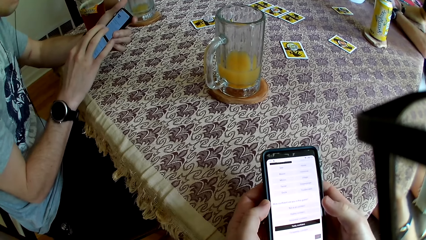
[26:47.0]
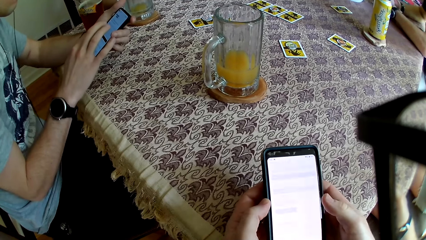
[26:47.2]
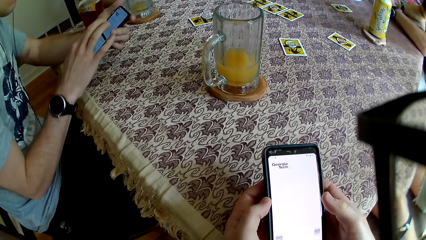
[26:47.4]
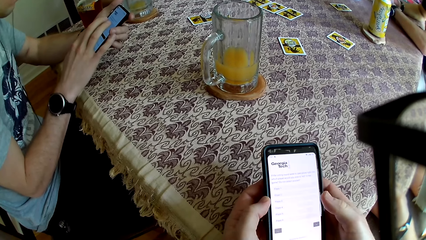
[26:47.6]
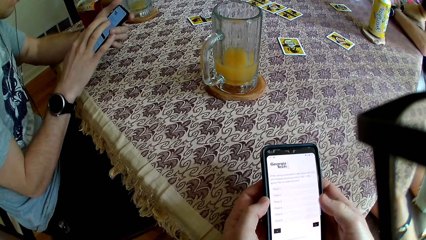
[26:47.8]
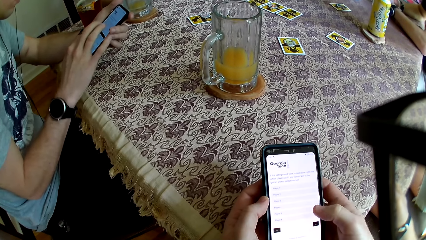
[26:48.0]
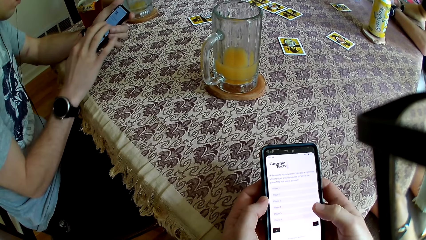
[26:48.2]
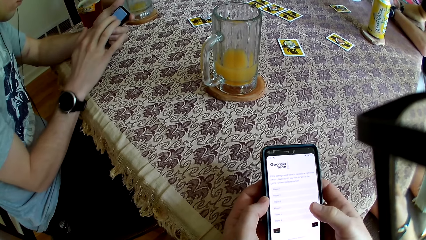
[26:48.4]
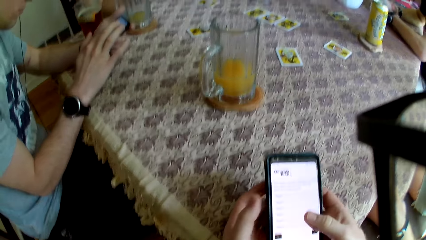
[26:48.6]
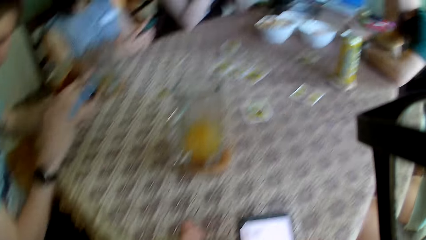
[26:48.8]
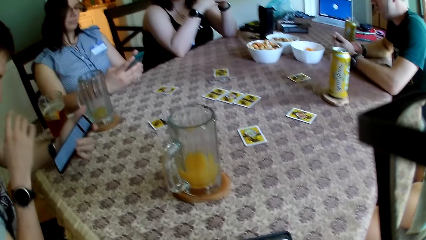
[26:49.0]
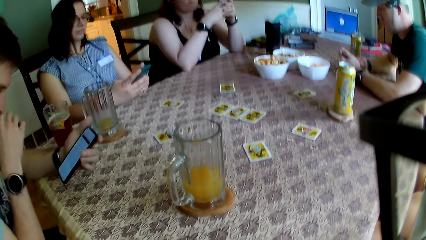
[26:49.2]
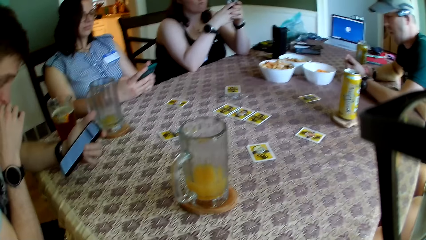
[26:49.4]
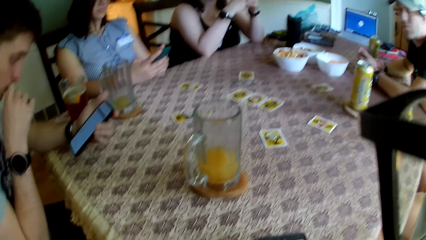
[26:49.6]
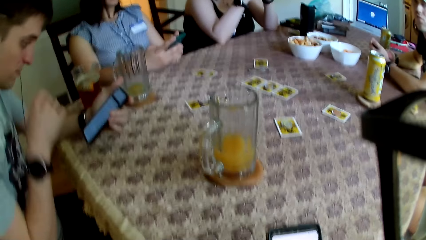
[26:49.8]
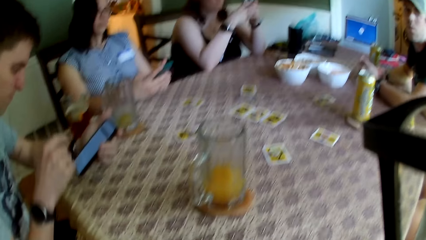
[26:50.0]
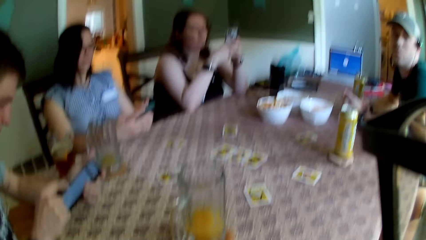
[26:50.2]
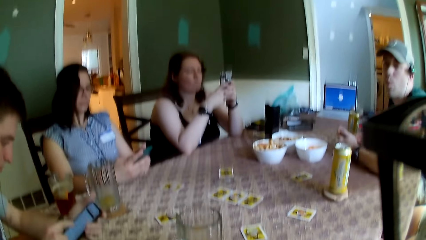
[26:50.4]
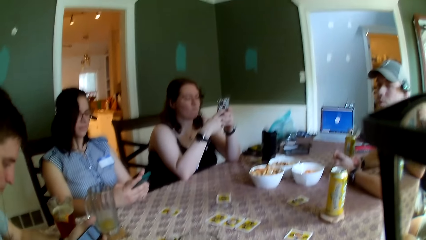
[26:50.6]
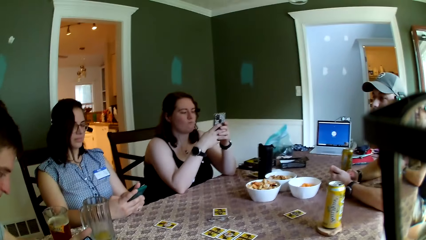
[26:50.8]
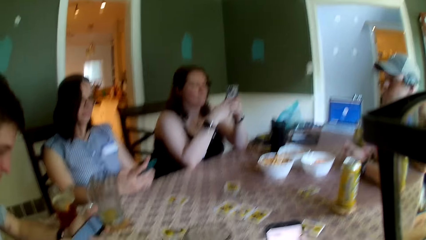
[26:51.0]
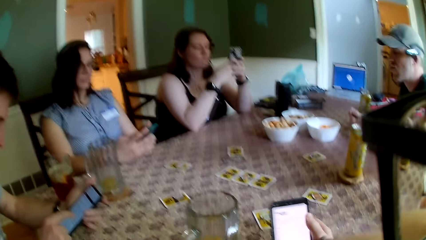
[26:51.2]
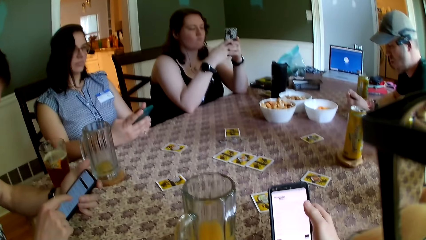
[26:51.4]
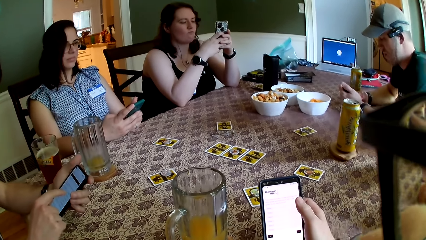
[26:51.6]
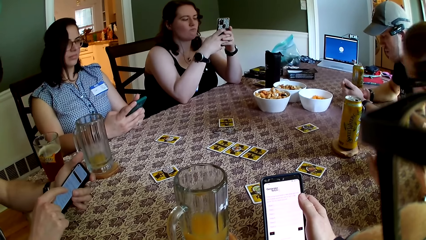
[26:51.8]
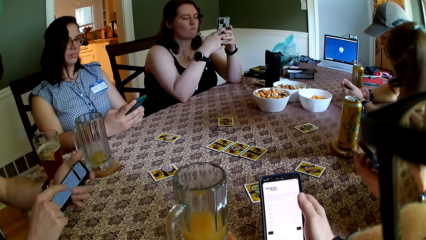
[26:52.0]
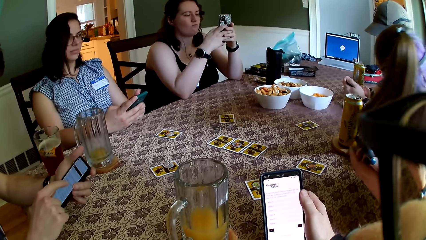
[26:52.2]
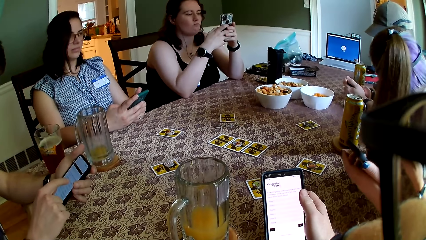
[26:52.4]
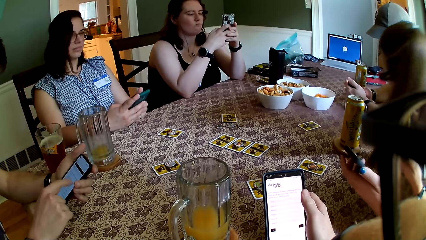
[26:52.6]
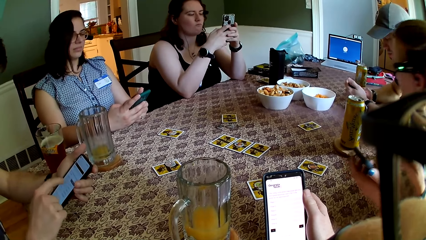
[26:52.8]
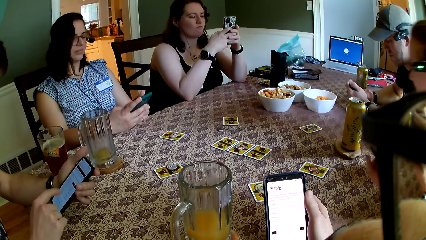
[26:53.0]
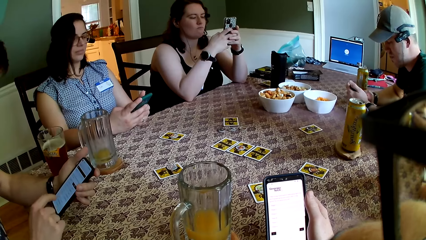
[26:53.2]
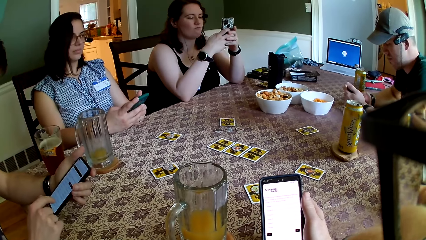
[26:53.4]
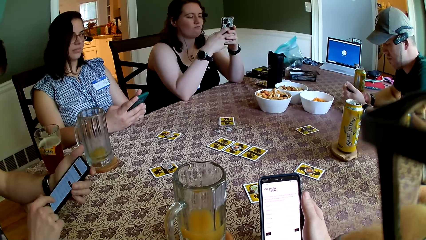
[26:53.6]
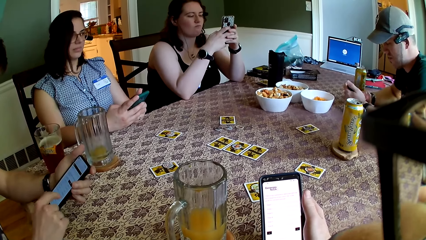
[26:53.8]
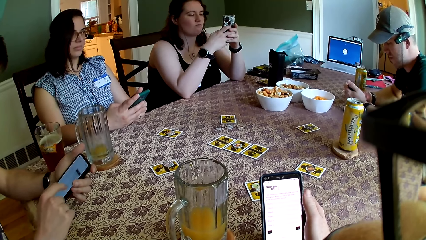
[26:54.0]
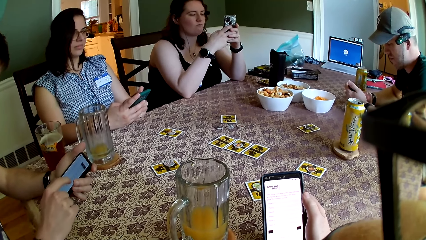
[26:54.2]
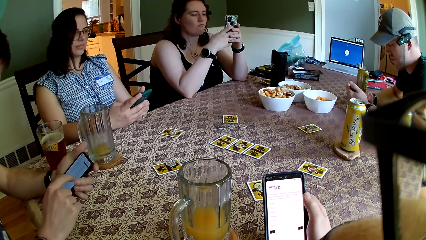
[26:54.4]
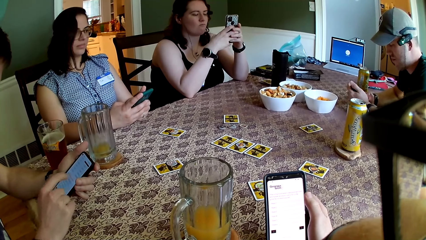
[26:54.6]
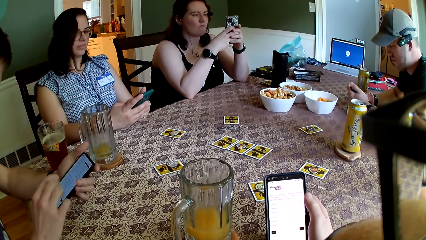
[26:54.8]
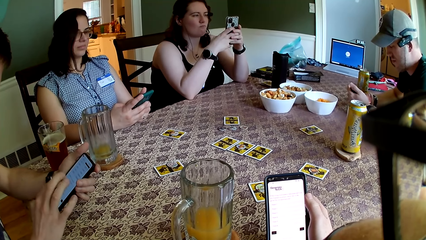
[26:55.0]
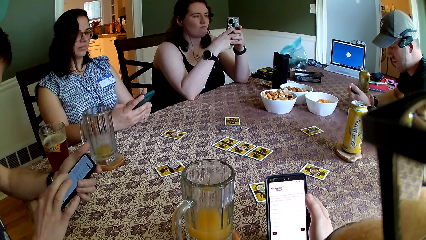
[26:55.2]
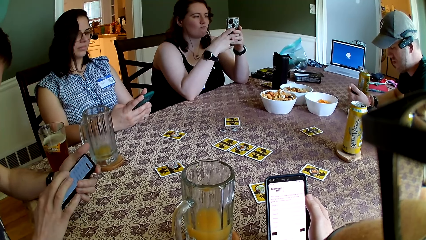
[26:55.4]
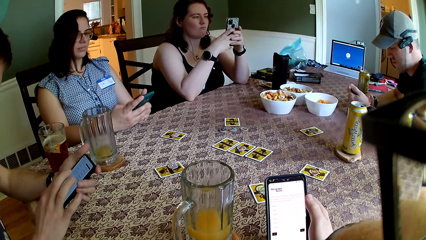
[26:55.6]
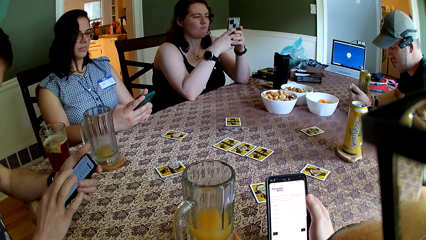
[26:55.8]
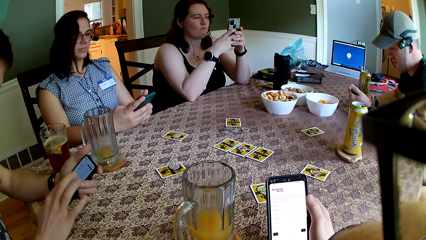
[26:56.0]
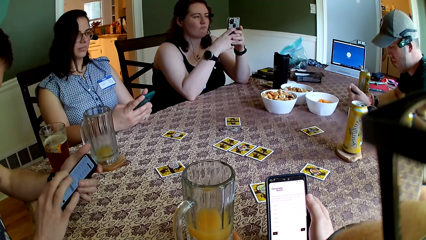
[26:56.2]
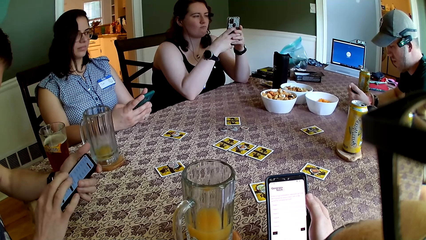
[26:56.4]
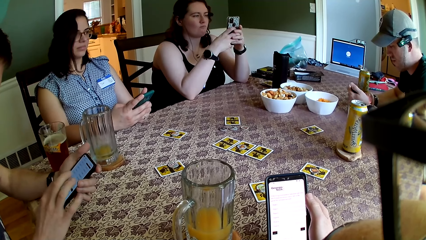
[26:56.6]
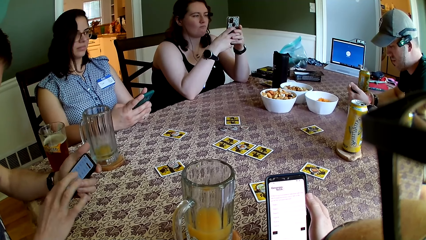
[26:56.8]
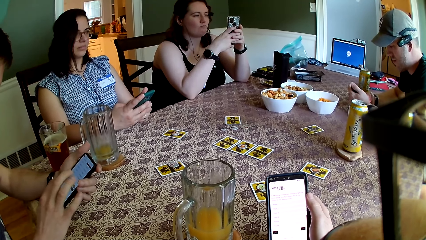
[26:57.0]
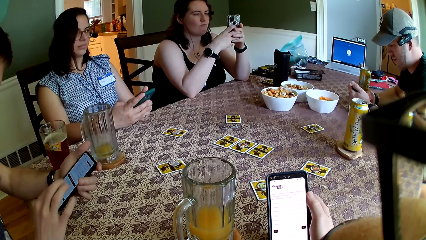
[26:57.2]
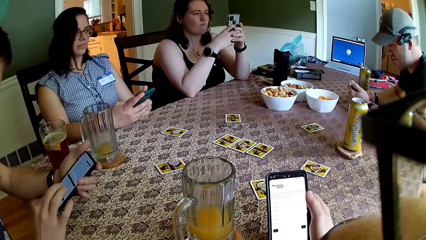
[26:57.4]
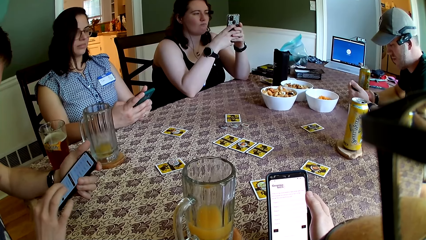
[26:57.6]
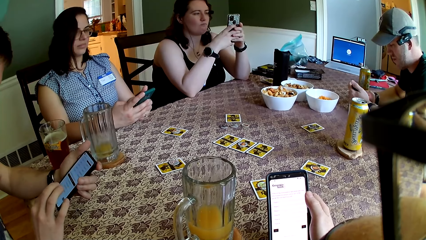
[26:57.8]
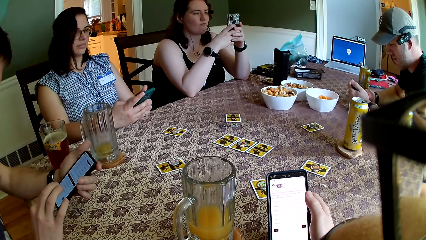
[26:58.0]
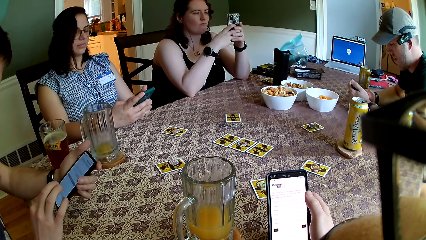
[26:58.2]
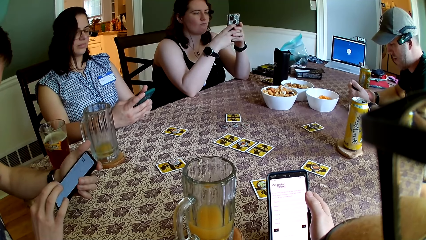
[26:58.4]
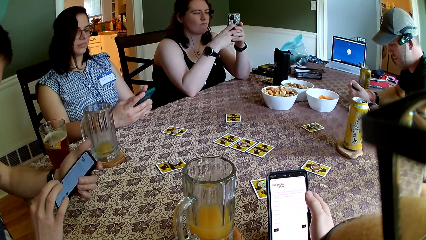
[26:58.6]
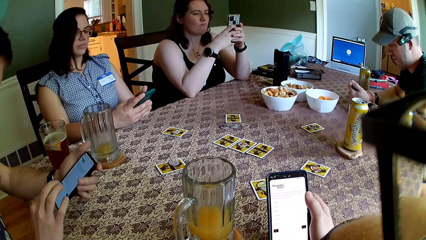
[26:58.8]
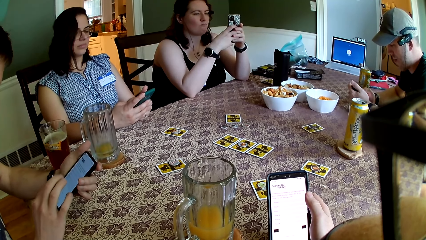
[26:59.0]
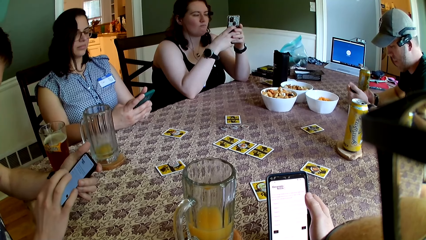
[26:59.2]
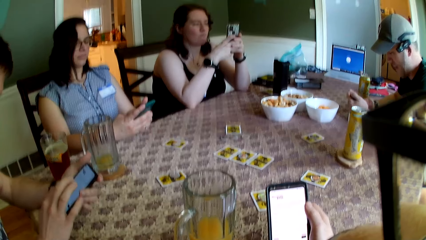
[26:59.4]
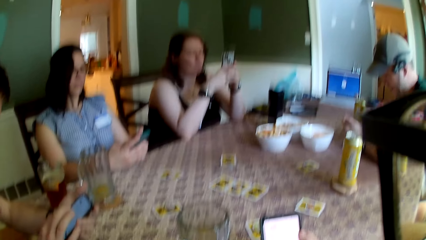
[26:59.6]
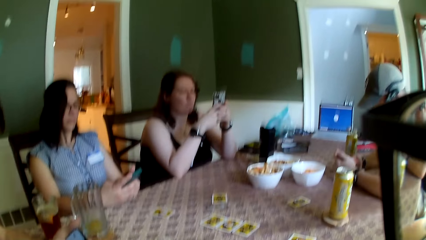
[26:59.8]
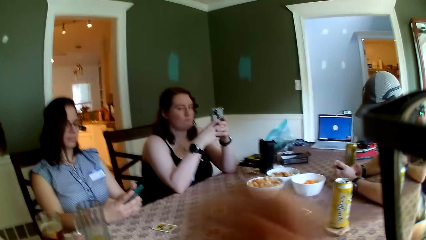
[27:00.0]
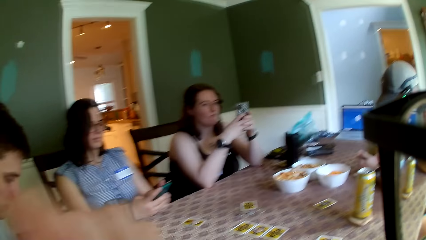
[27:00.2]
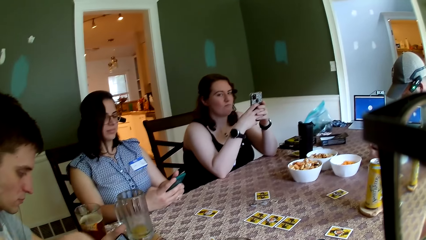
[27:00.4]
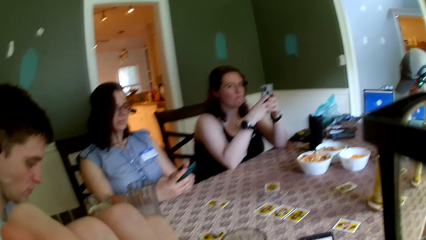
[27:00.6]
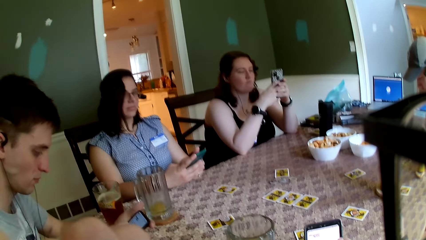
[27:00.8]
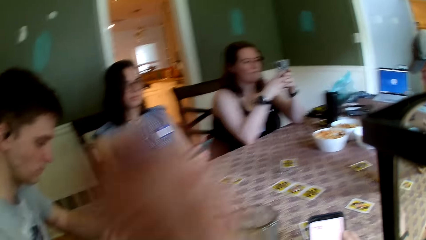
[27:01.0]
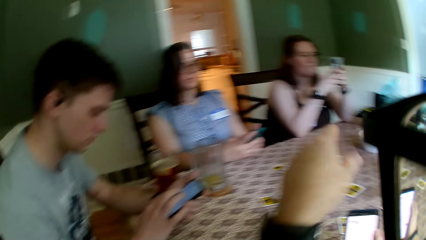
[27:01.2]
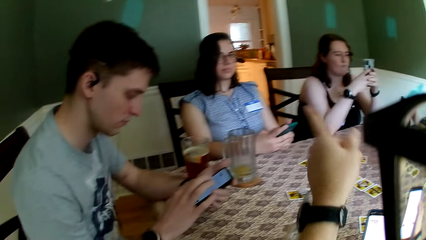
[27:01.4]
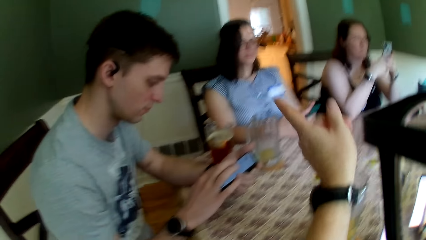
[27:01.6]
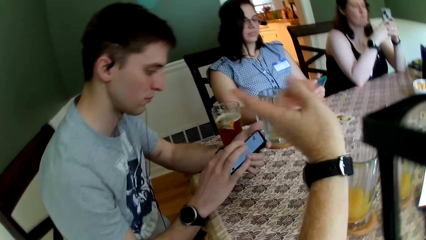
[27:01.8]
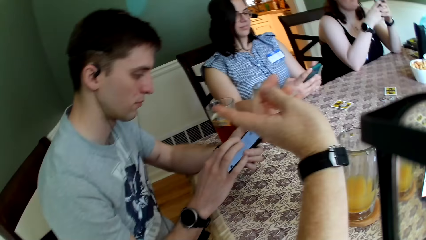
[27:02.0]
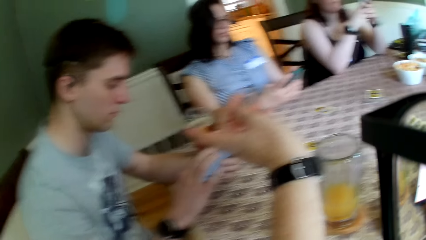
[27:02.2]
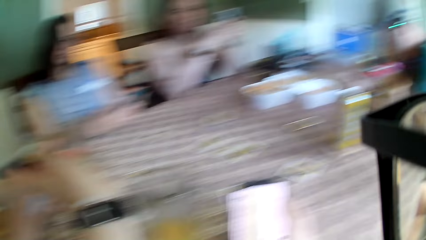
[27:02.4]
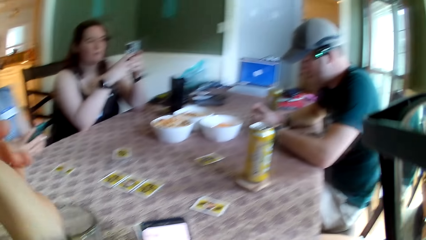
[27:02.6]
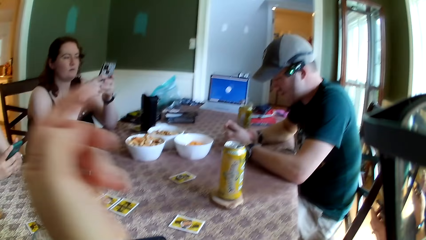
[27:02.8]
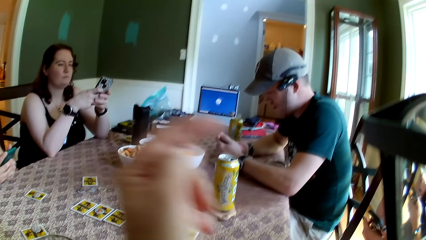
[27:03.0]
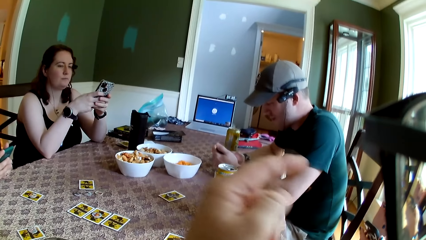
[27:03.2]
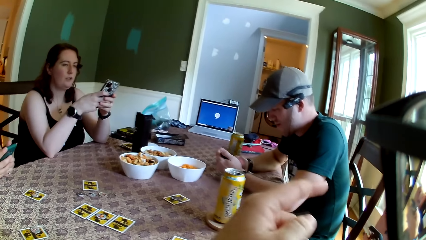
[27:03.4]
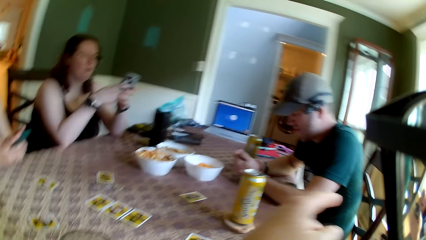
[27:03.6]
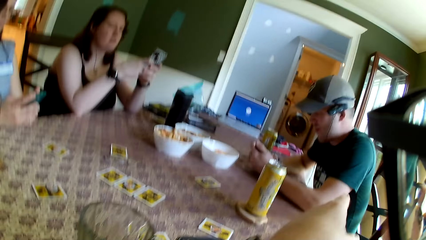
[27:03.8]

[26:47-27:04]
A woman operates the phone with both hands. Another woman operates her phone with both hands. The camera wearer uses the phone. They converse with the group of people at the table. They raise the hand.
